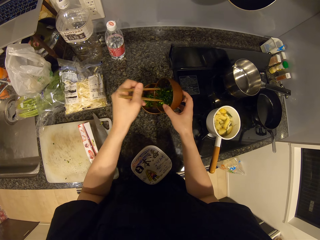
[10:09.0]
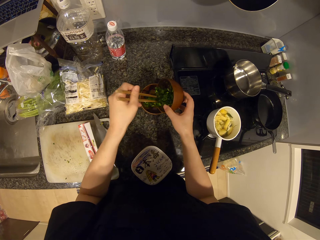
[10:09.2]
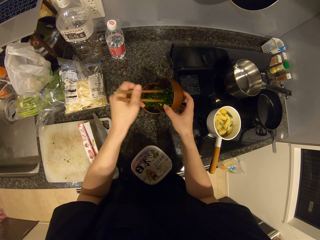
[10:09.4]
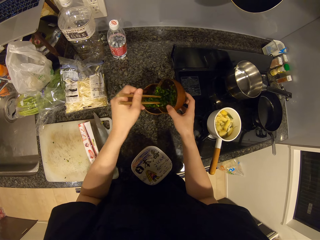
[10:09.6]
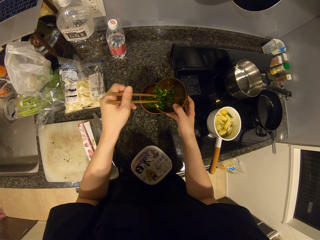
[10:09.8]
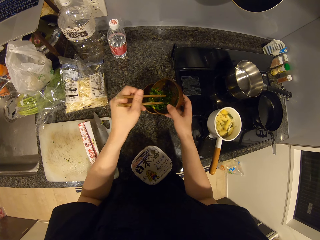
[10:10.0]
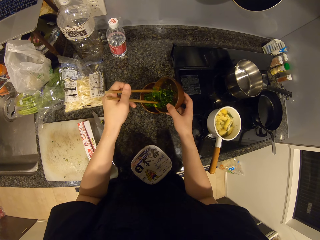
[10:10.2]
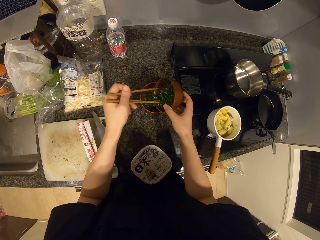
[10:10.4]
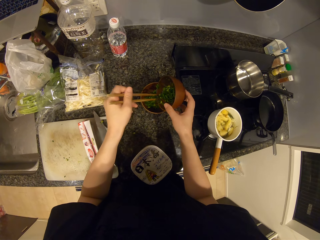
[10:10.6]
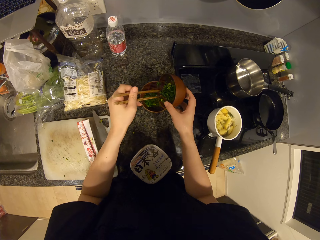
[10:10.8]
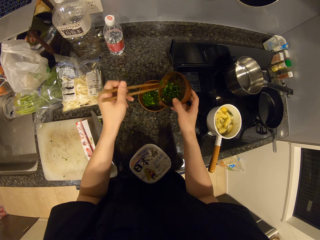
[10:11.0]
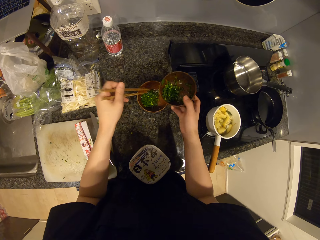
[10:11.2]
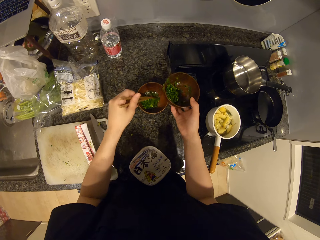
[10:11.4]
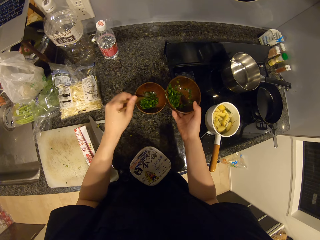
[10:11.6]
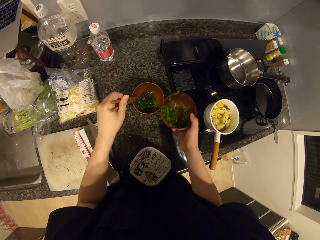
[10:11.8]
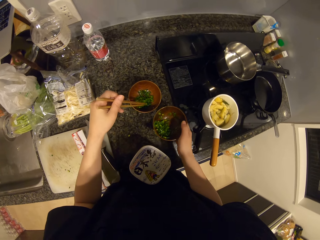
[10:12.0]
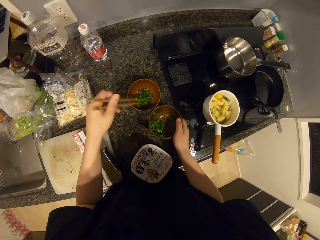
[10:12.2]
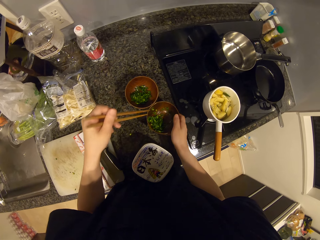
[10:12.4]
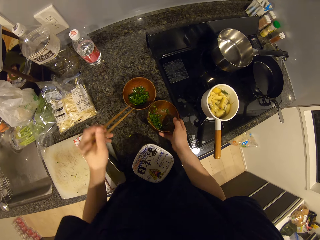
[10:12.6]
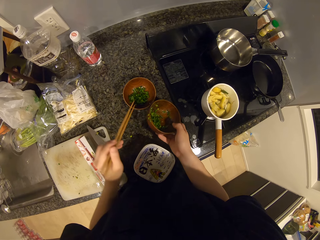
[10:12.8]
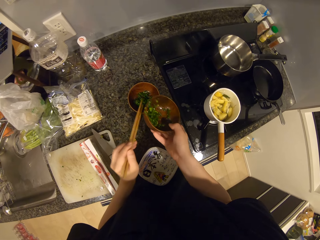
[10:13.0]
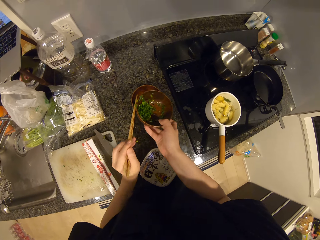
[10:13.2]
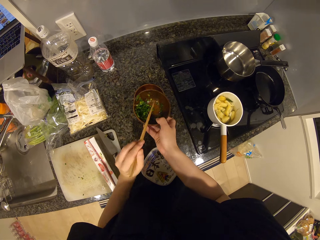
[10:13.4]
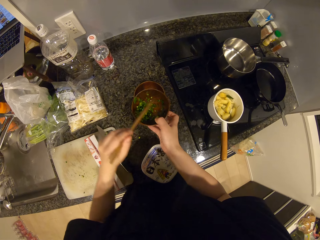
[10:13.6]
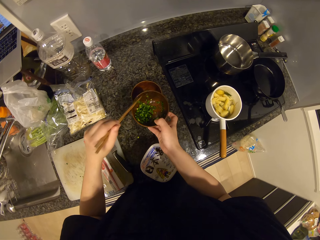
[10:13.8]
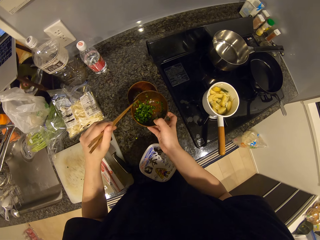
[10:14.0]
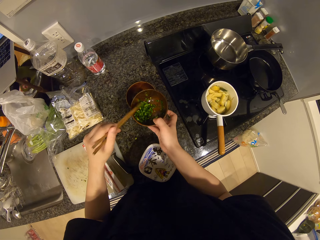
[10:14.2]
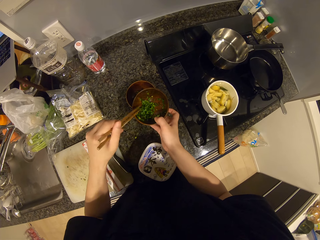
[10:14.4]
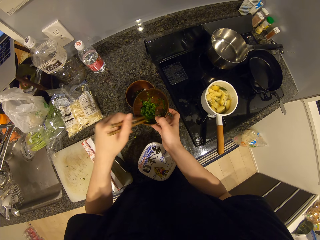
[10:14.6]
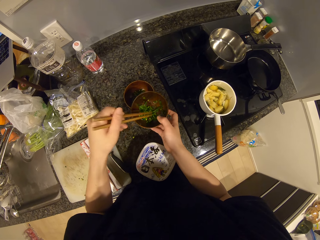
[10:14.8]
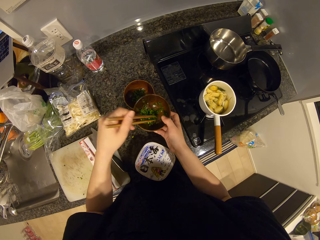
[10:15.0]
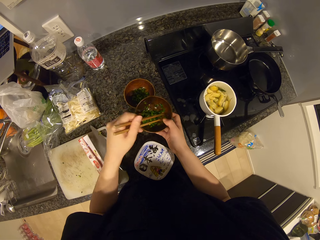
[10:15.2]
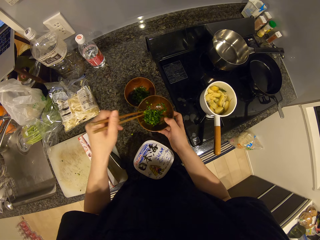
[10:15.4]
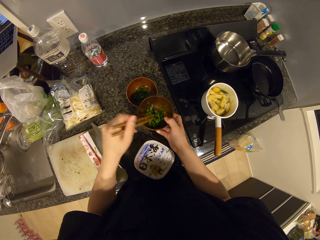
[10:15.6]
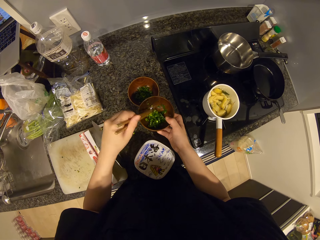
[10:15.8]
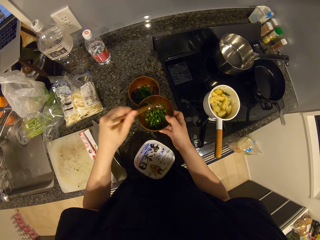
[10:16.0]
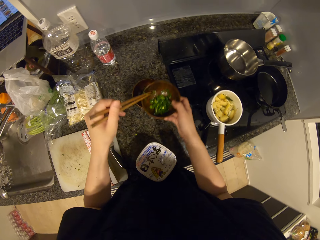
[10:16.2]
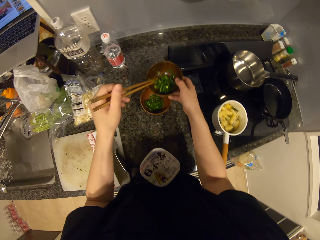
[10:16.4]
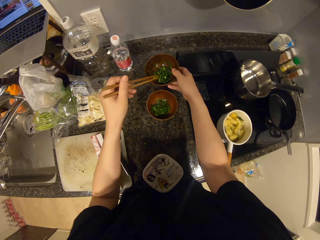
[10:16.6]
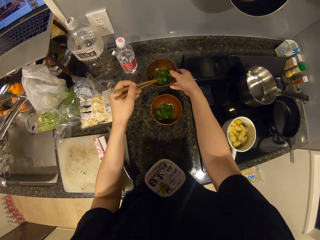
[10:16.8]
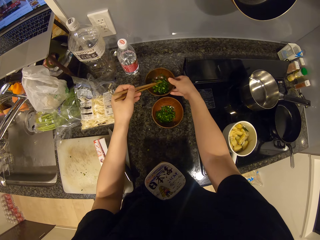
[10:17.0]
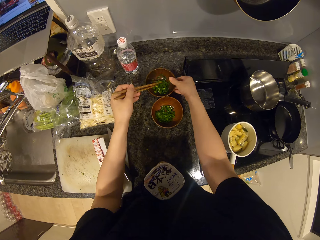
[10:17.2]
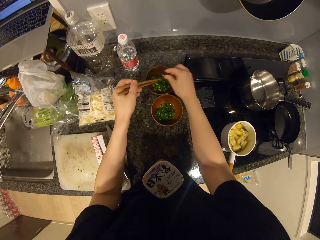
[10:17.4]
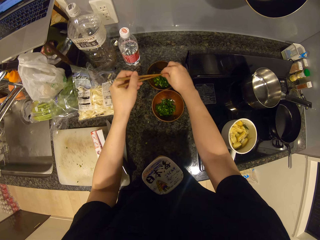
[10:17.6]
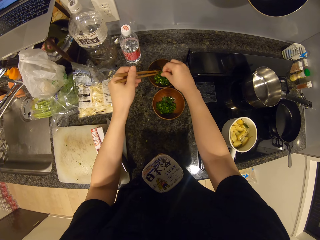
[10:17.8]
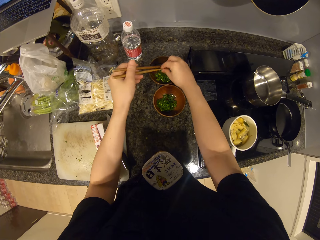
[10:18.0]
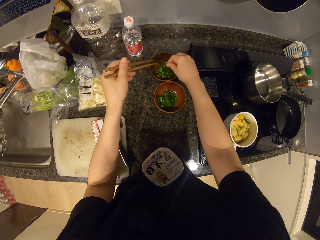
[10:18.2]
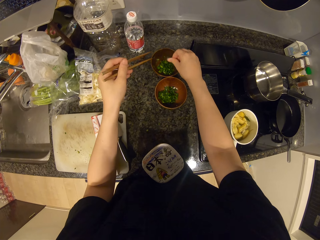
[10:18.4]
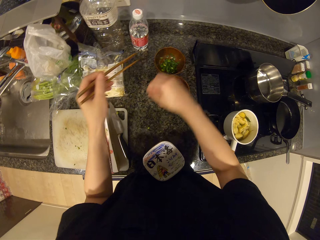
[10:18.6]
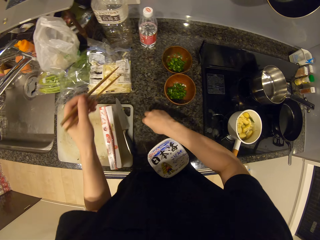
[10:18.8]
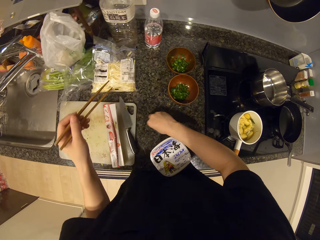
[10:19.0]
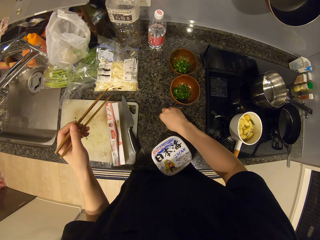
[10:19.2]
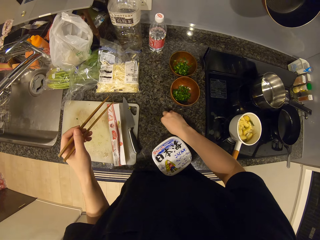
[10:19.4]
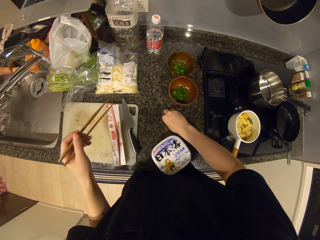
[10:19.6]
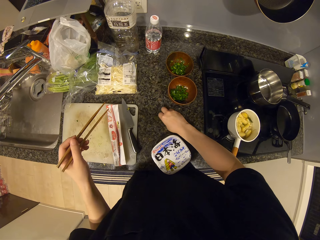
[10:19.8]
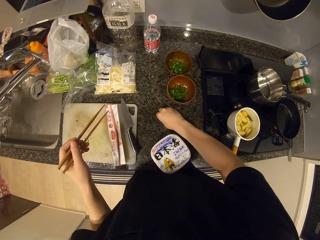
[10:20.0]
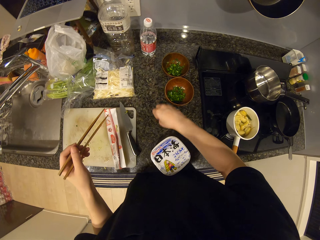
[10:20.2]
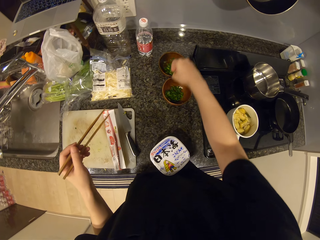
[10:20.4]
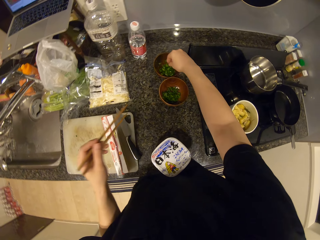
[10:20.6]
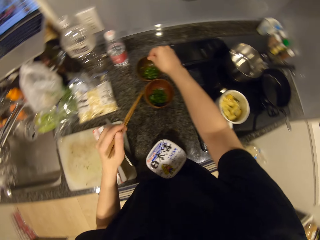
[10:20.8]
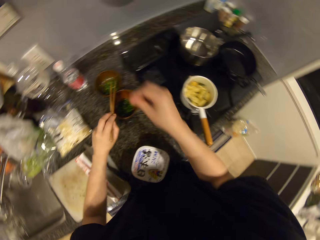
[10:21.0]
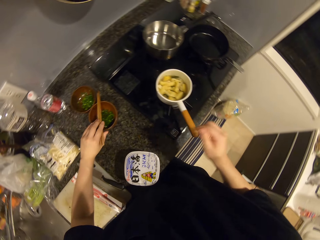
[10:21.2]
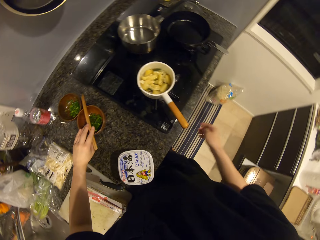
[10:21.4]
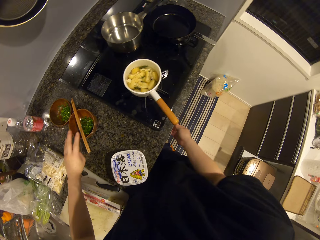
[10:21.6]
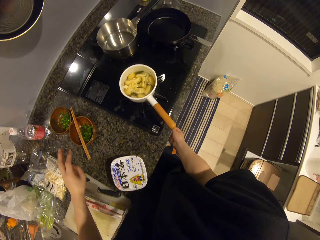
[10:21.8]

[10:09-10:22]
The camera wearer stirs the parsley in the other bowl. They drop the bowl with parsley on the kitchen top. They pick up the bowl with parsley in it. They stir the parsley in the other bowl. They pull the onions together. They drop the bowl with parsley. They pick parsley from the chopsticks. They wipe the chopsticks. They pick parsley from the counter.

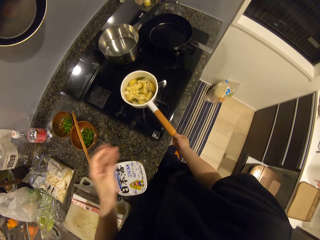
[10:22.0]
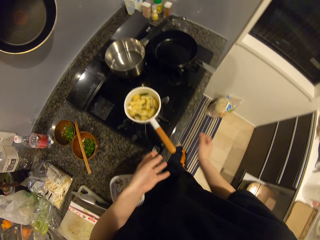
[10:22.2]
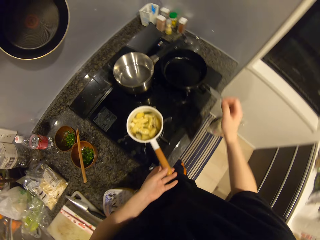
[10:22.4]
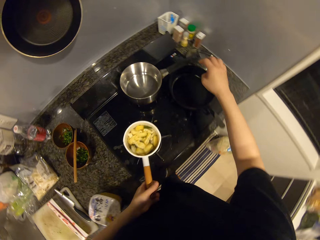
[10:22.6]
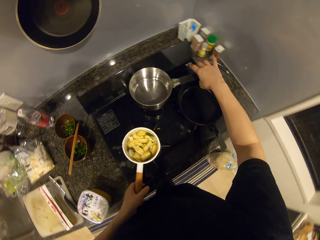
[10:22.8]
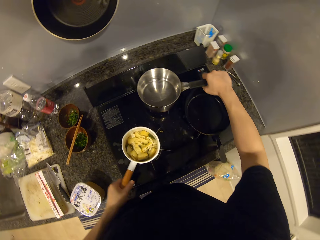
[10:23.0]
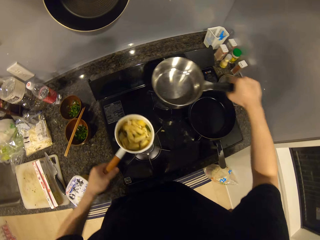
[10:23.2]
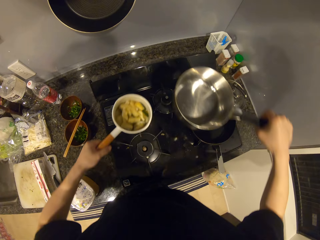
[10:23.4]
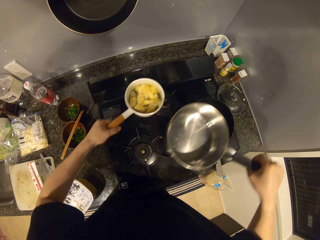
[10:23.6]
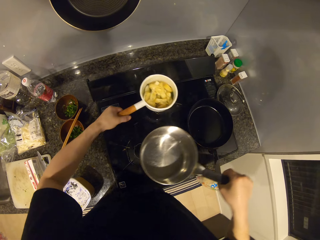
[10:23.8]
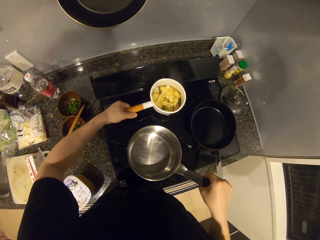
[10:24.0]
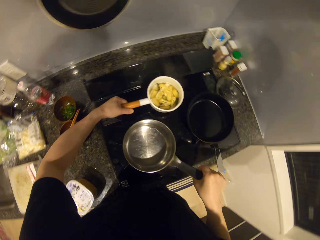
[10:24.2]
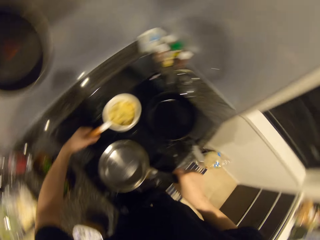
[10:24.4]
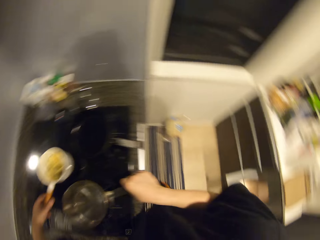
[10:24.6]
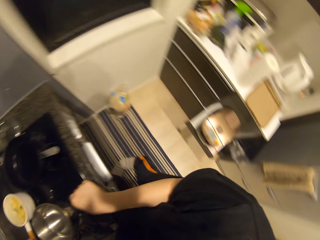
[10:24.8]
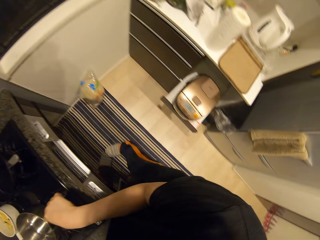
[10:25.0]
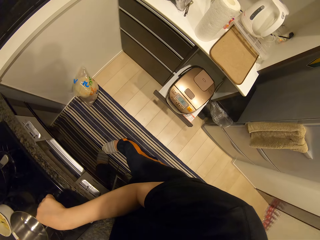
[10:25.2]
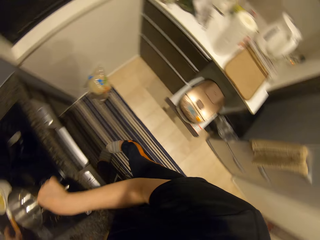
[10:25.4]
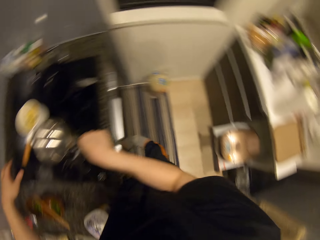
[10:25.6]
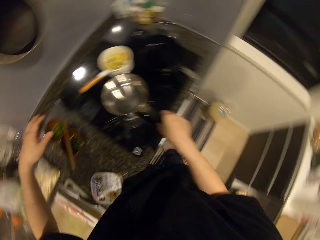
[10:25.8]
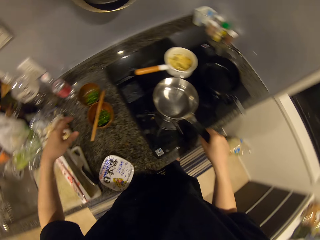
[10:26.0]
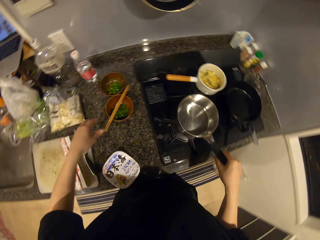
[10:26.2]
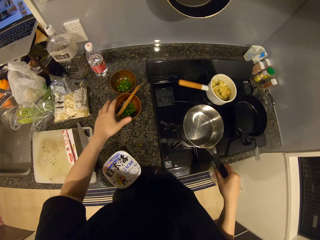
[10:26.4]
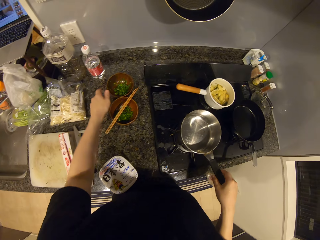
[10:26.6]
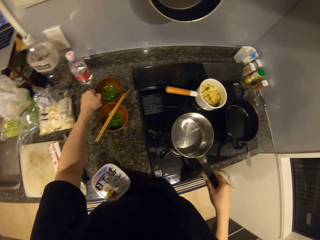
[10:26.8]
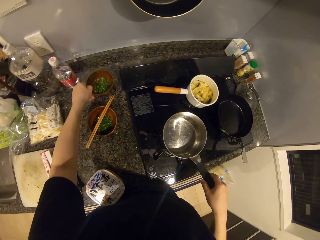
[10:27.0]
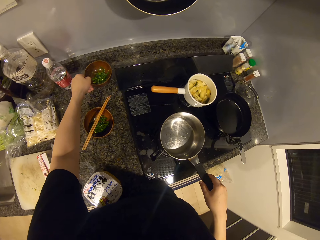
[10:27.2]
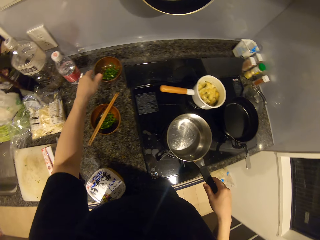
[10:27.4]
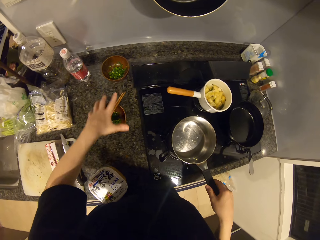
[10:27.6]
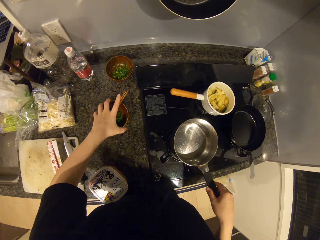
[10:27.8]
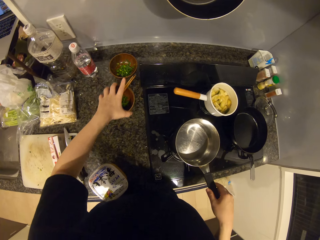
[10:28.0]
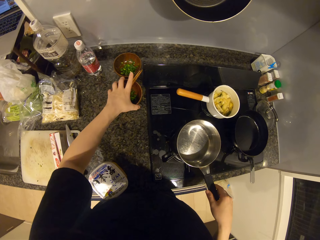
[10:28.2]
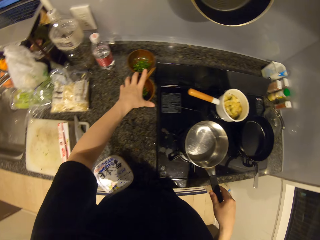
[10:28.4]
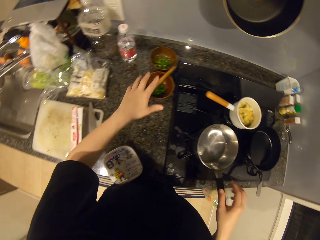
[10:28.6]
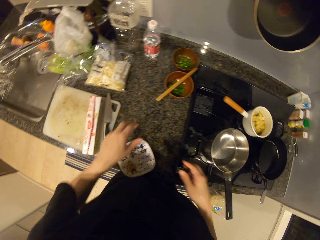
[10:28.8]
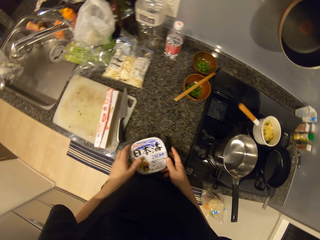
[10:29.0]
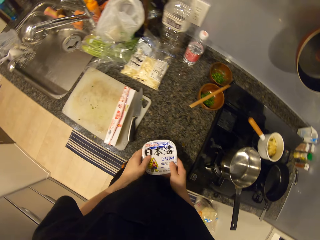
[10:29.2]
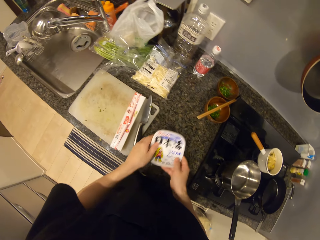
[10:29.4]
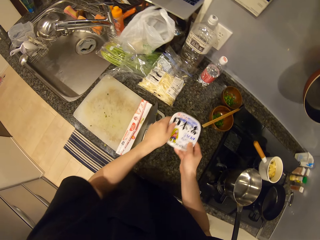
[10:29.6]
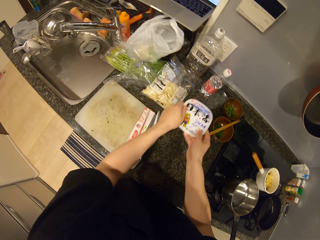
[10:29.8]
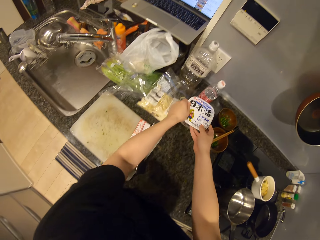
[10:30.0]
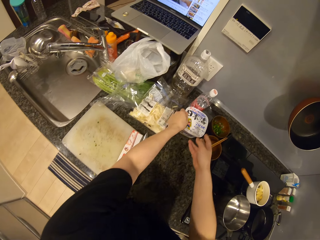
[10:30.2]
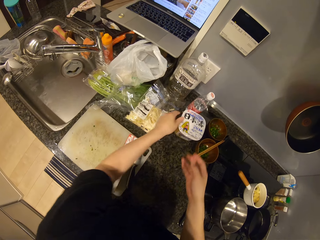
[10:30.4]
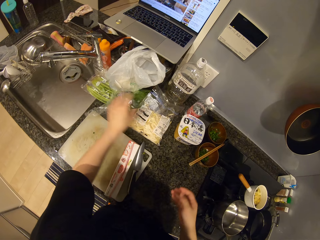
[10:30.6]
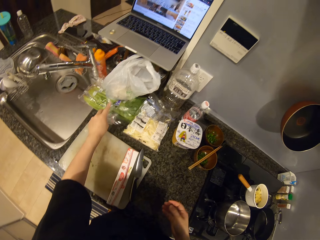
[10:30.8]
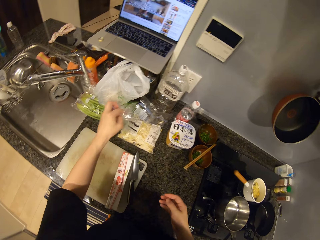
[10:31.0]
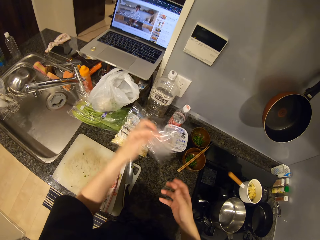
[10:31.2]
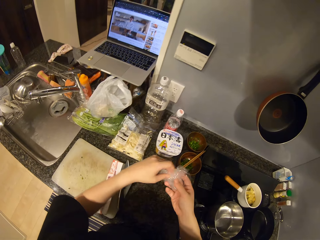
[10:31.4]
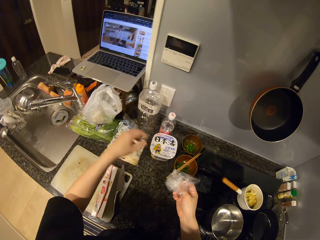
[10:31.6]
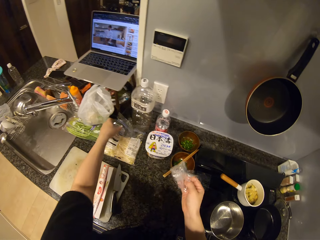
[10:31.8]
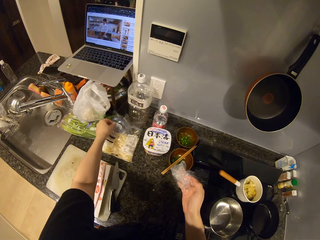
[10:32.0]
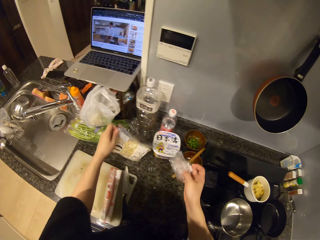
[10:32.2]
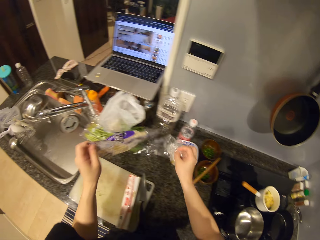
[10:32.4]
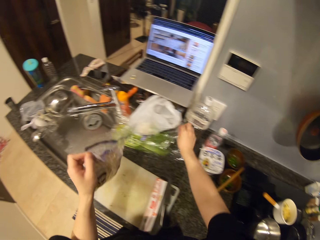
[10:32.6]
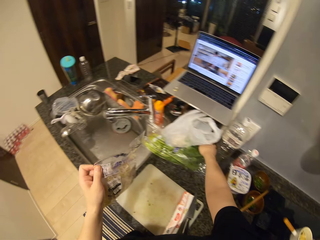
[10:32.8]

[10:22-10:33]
The camera wearer drops the chopsticks. They turn down the heat of the cooker. They switch the positions of the pots on the cooker. They turn off the gas cooker. They look around. They move the bowl of parsley. They push the onion dishes. They move the can of turmeric. They push the container. They pick up a nylon.
